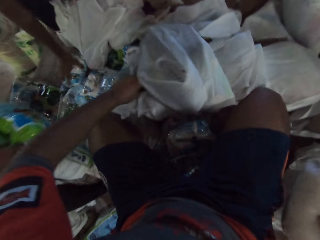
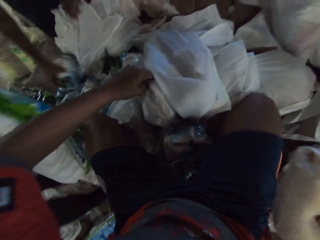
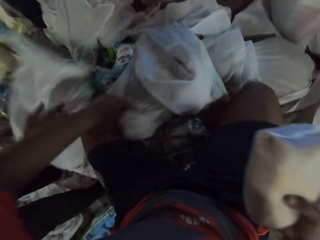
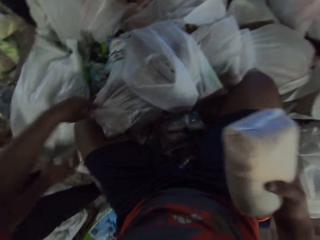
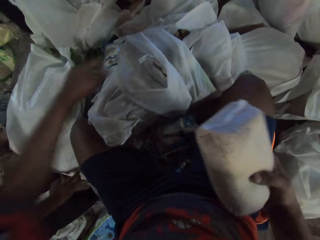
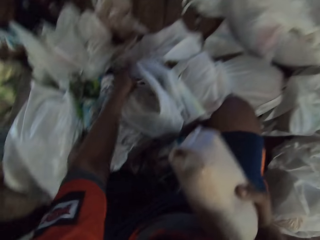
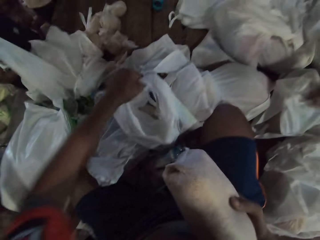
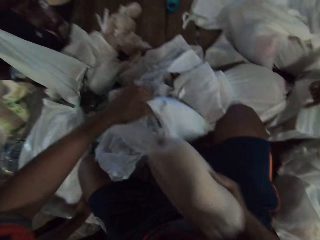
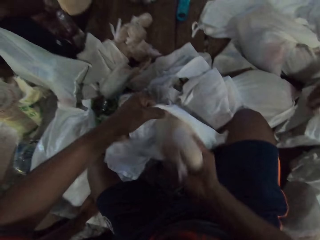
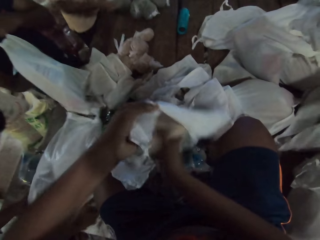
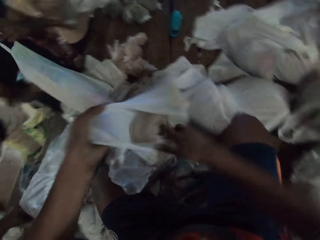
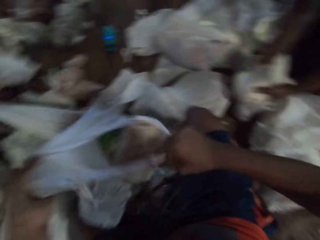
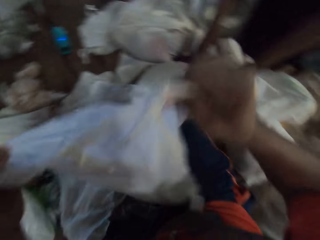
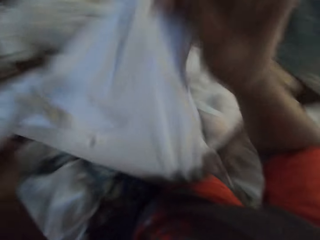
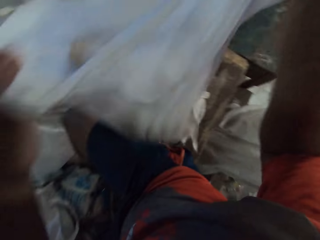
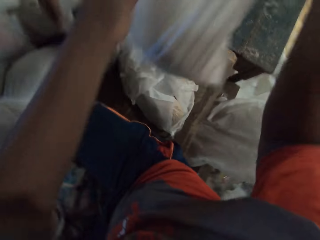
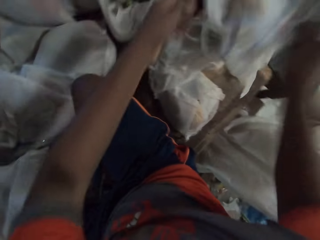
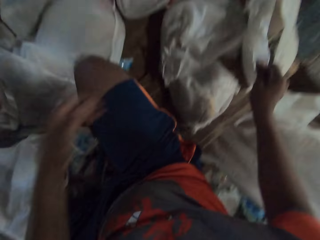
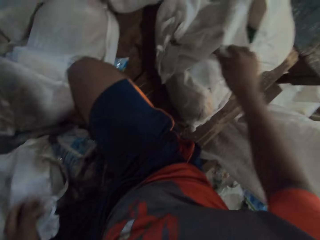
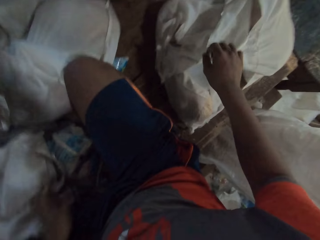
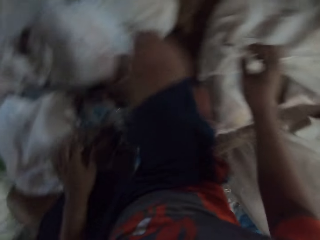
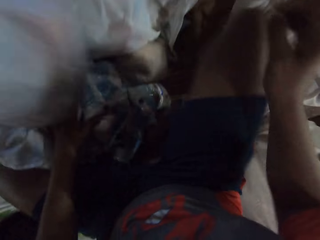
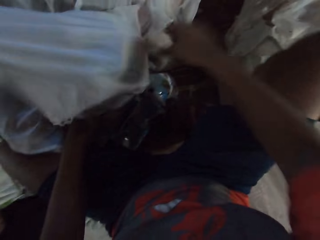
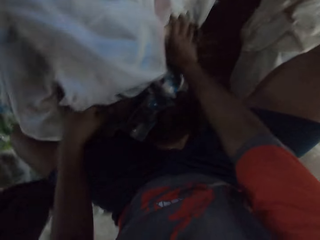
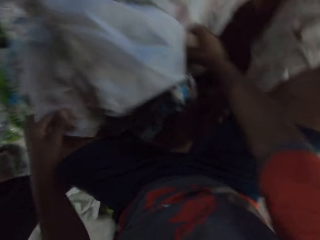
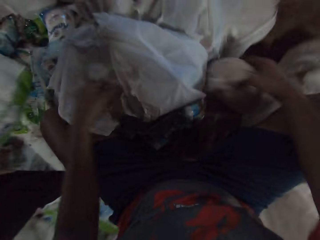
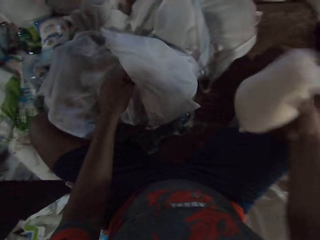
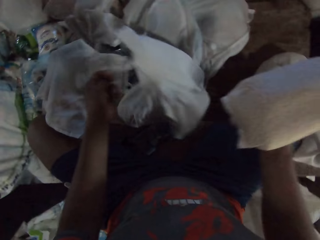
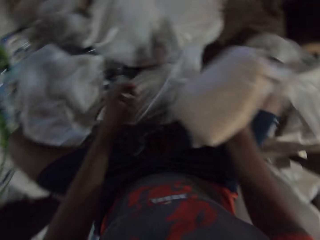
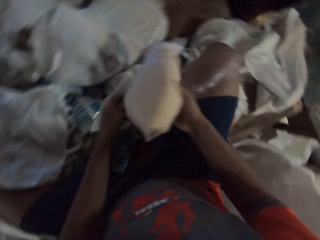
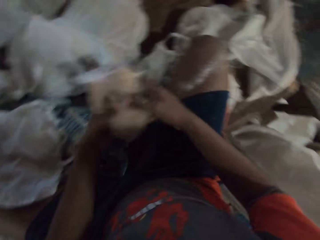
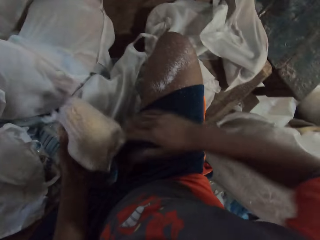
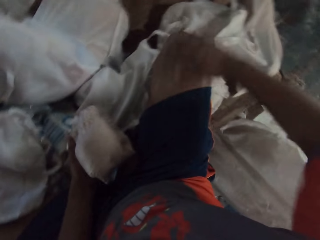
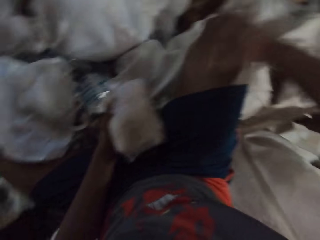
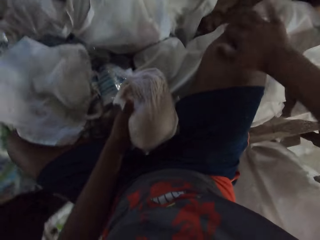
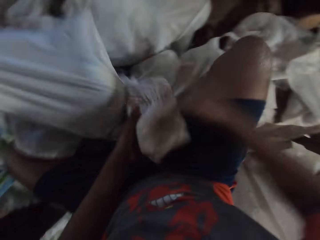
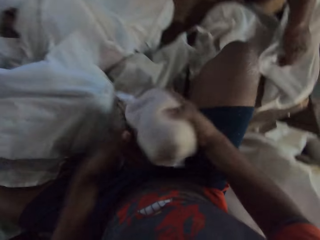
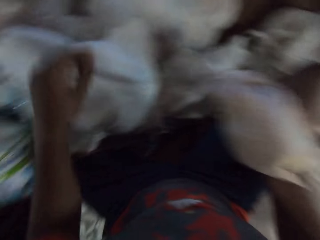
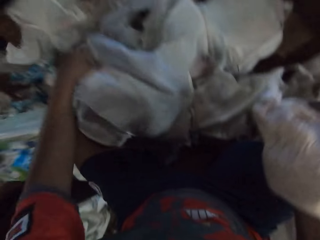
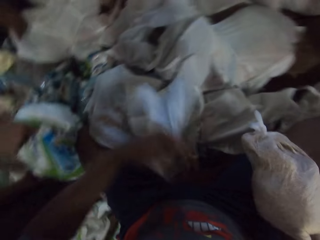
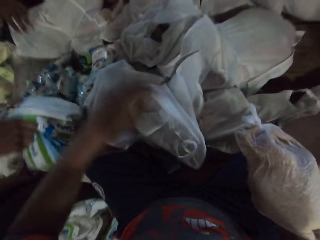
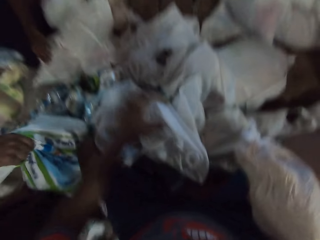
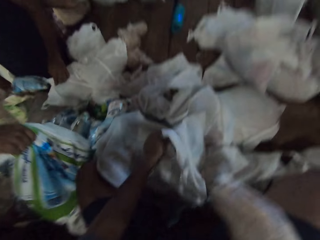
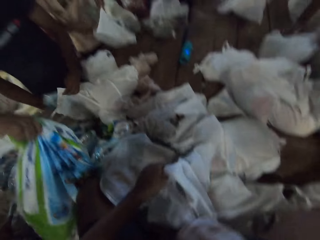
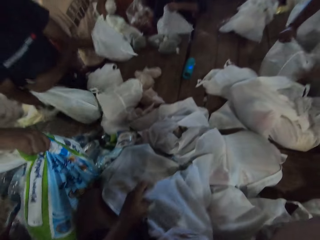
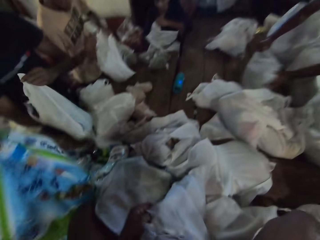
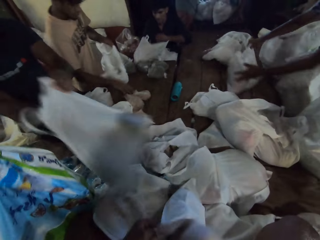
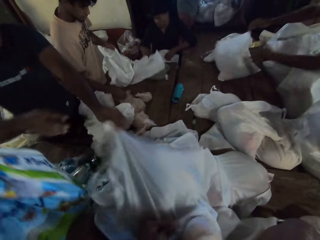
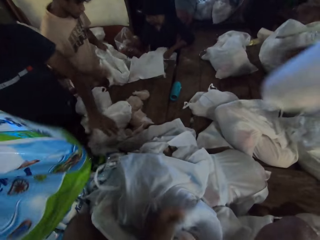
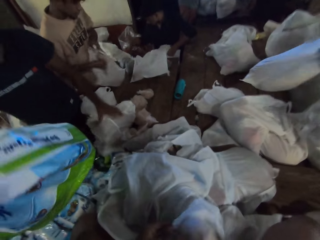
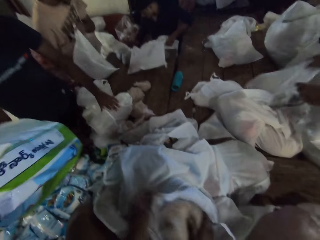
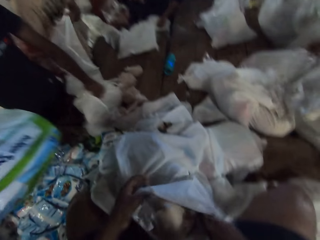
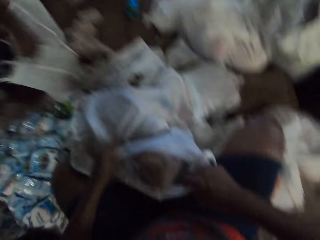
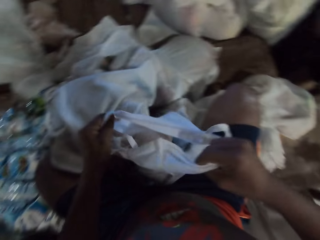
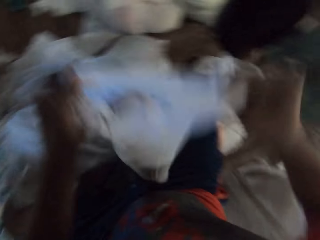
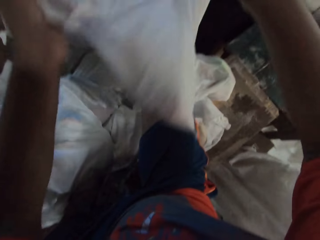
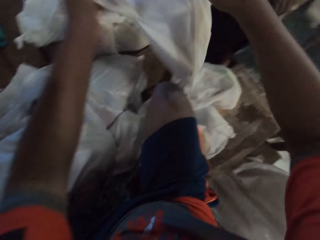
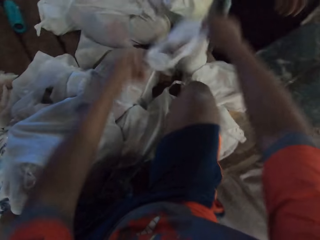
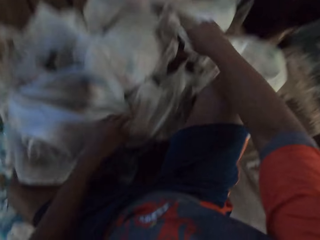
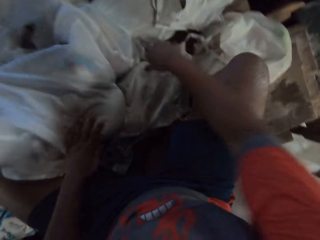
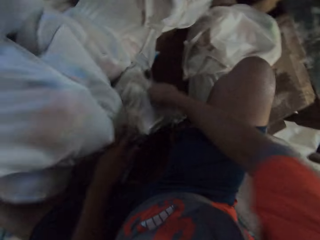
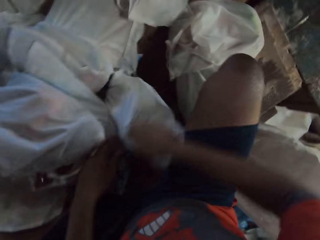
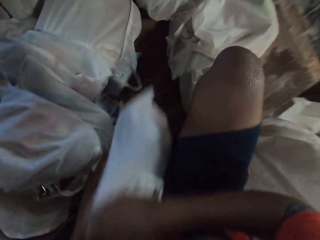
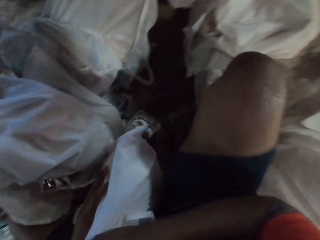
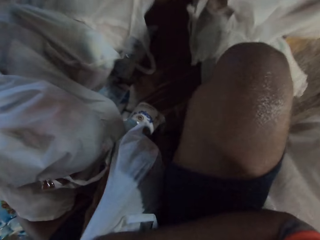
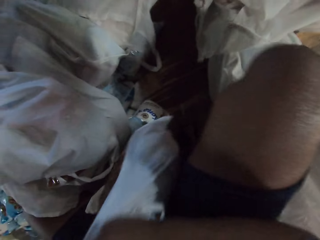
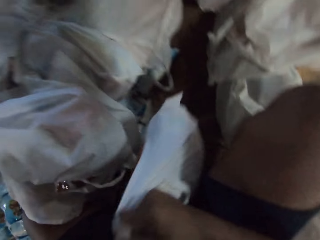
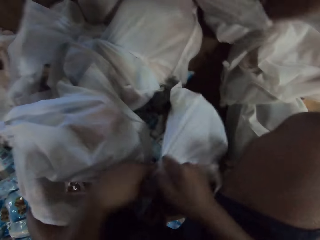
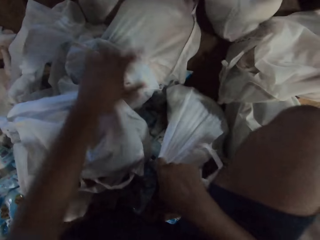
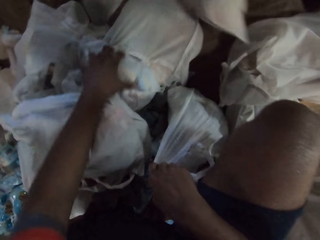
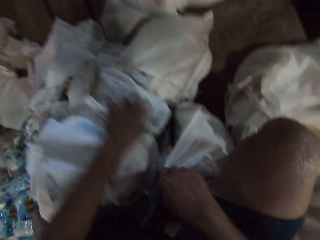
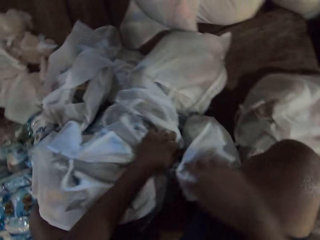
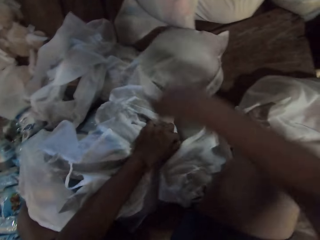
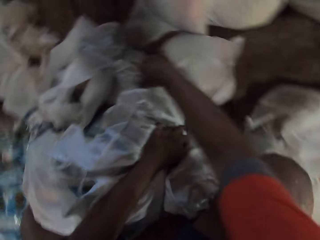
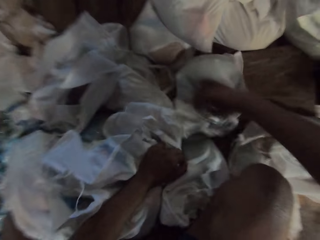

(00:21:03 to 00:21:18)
The camera wearer picks a bag from the table with his right hand. A man picks a pack of sugar from the table with his right hand and bags the pack of sugar with his right hand. Another man drops a sac bag on the table with his hands. The camera wearer picks the plastic bag from the table with his left hand. He puts the bag into the plastic bag with his right hand. The first man drops a plastic bag on the table with his hands. The camera wearer carries the plastic bag from the table with his hands. He drops the plastic bag on the table with his hands. He picks a bag from the table with his right hand. He picks the plastic bag from the table with his left hand. He takes the bag with his left hand. He dusts his leg with his right hand. The first man drops a plastic bag on the table with his hands. The camera wearer picks the bag with his left hand. He puts the packed packet in his right hand. He opens the plastic bag from the table with his left hand. The second man lifts the sac bag with his right hand. A third man bags a bag of chips with his right hand. A fourth man drops a plastic bag on the table with his left hand. The third man bags a pack of sugar with his right hand. The first man drops the plastic bag on the table with his hands. The third man picks a bag from the table with his right hand. A fifth man pushes a plastic bag on the table with his hands. The camera wearer puts the bag into the plastic bag with his right hand. A sixth man drops a plastic bag on the table with his hands. The third man puts the bag into the plastic bag with his right hand. The camera wearer carries the plastic bag from the table with his hands. He drops the plastic bag on the table with his hands. He moves a plastic bag with his right hand. The second man drops a plastic bag on the table with his right hand. The sixth man moves the plastic bag from the table with his hands. He moves the plastic bag again. The camera wearer moves plastic bags on the table with his hands. He picks a carrier bag.

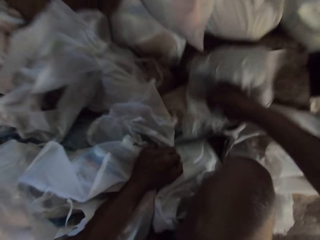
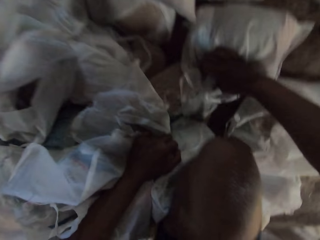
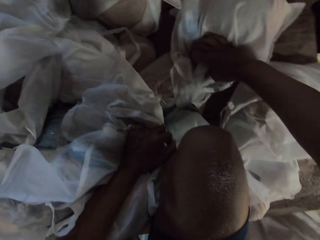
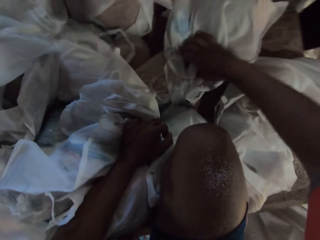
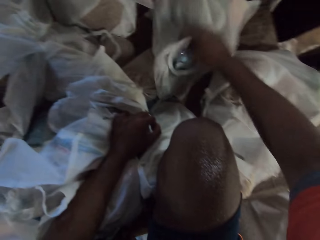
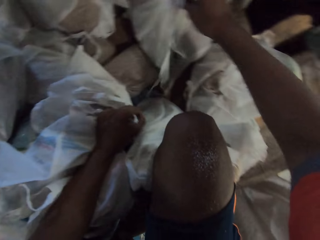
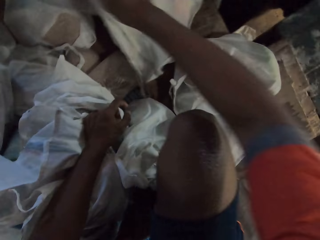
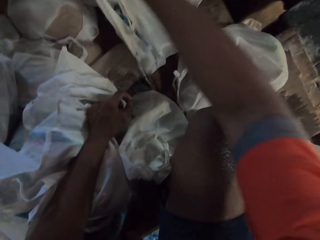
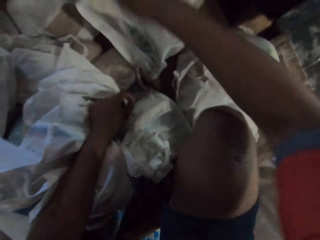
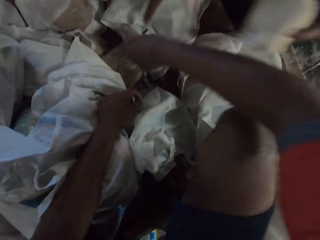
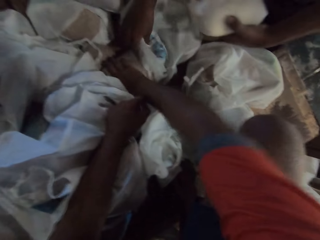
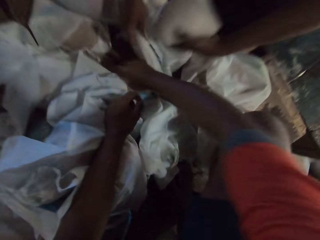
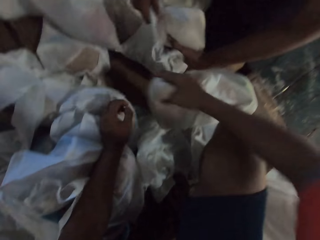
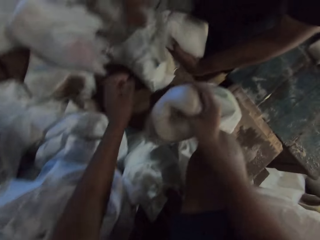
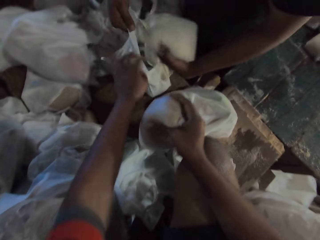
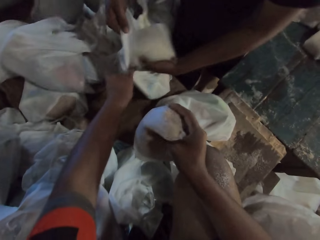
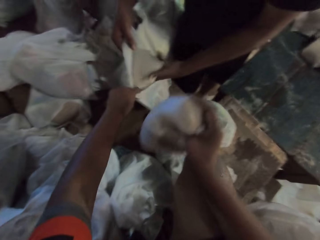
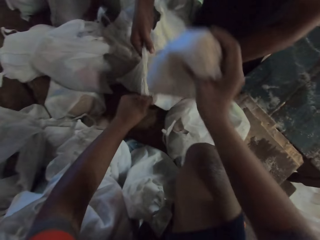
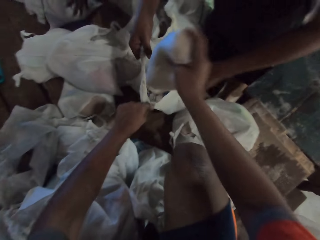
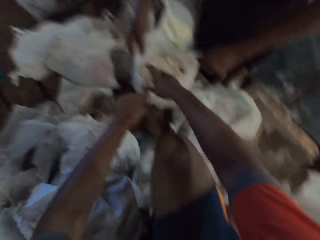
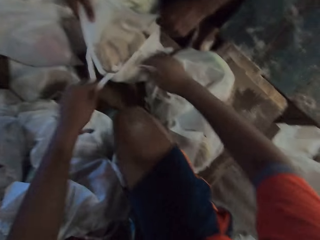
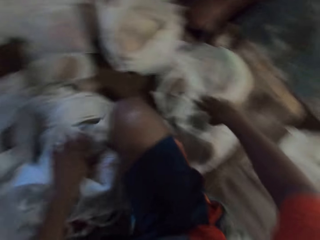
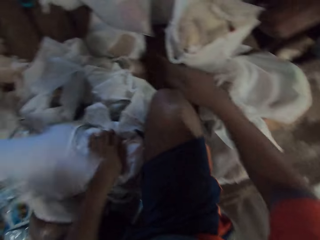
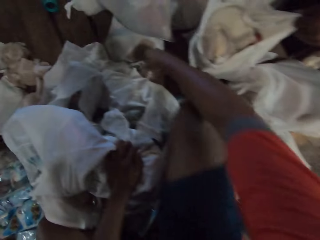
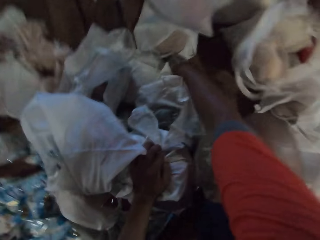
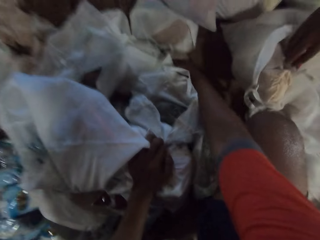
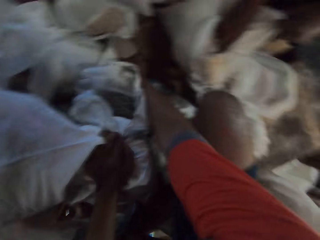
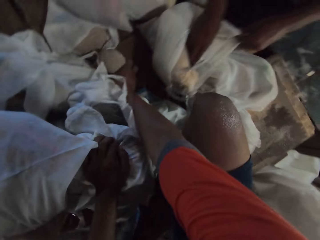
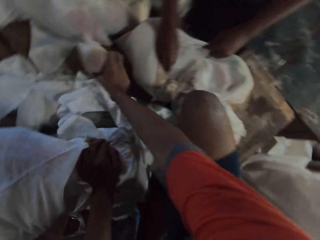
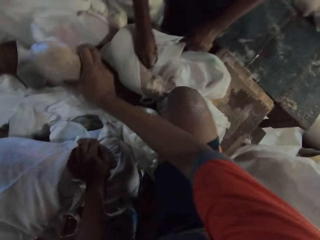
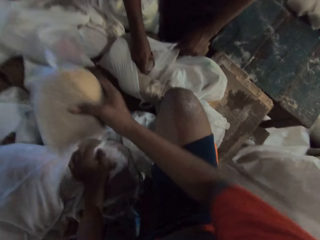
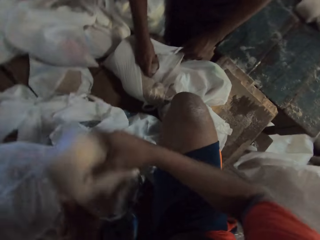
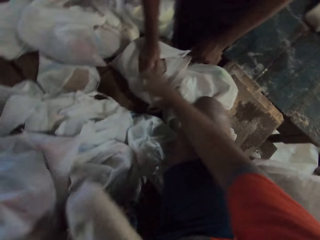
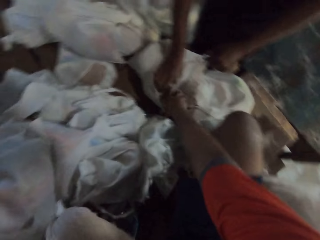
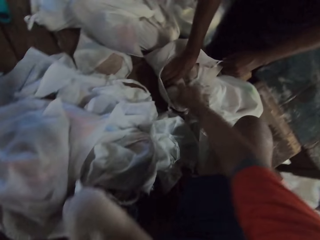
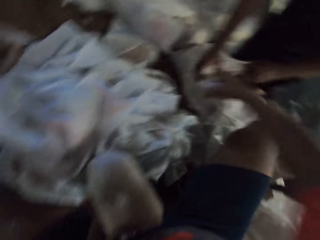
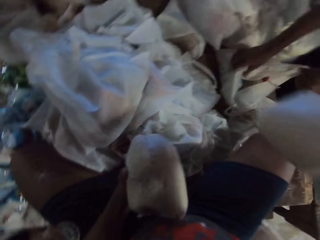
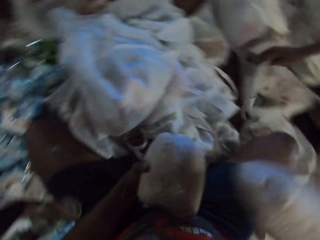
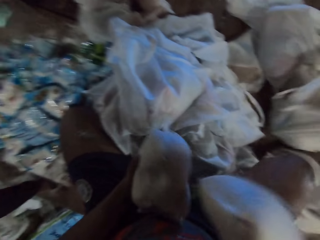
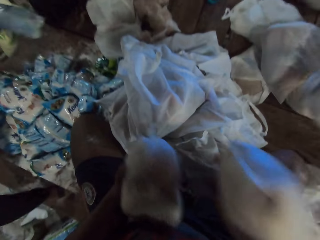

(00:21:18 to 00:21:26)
The camera wearer searches in the carrier bags. A man holds a bag with his left hand. The camera wearer picks a bag from the table with his right hand. The man opens a plastic bag on the table with his left hand and puts the bag into the plastic bag with his left hand. The camera wearer holds the plastic bag with his left hand. He puts the bag into the plastic bag with his right hand. The man puts his right hand into the plastic bag. The camera wearer picks a bag from the table with his right hand. He passes the bag to his left hand. He picks a bag from the table with his right hand. The man carries the plastic bag from the table with his hands. The camera wearer holds the bags in his right hand.
